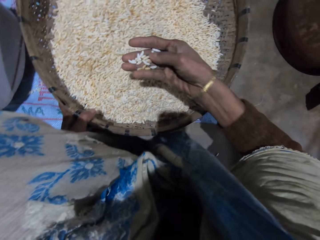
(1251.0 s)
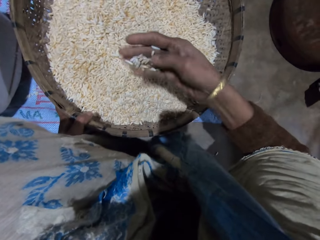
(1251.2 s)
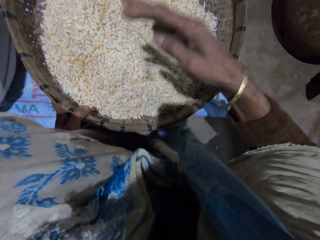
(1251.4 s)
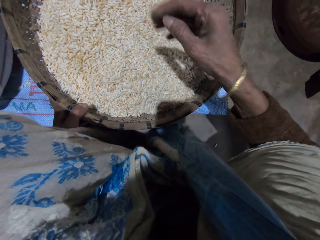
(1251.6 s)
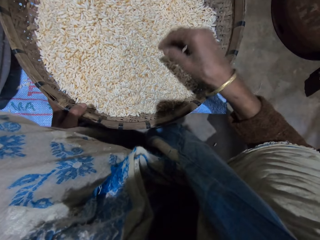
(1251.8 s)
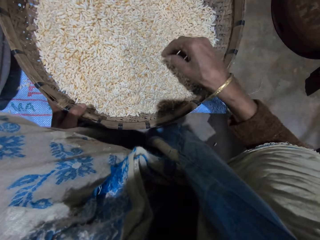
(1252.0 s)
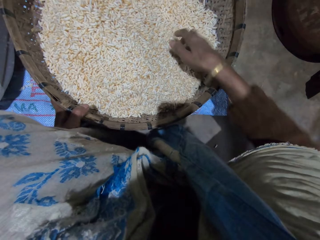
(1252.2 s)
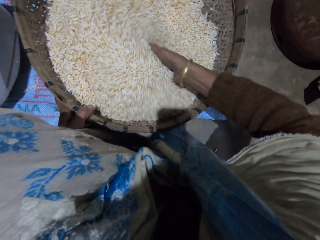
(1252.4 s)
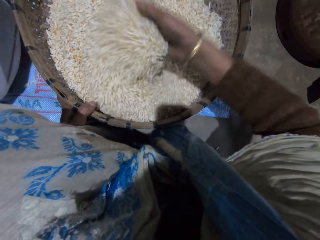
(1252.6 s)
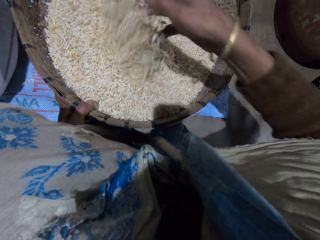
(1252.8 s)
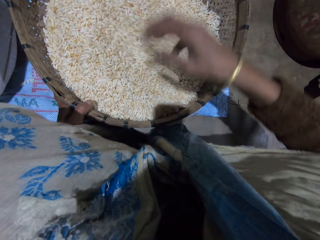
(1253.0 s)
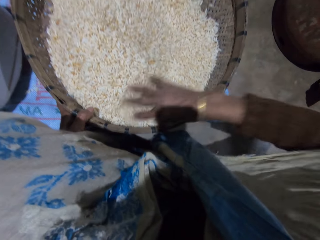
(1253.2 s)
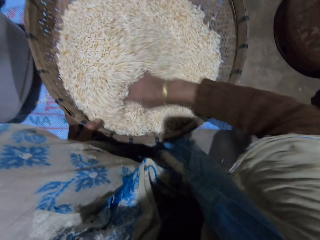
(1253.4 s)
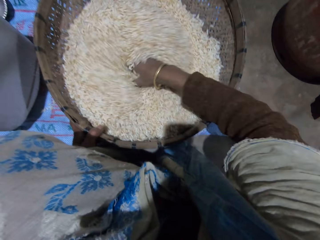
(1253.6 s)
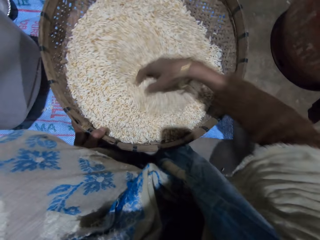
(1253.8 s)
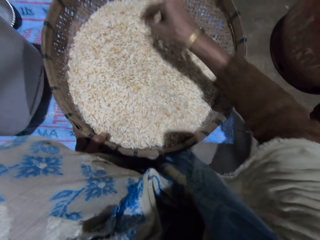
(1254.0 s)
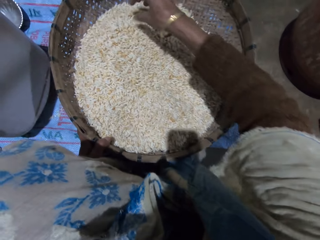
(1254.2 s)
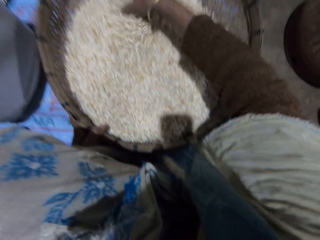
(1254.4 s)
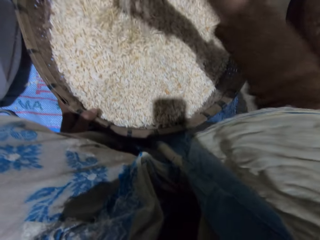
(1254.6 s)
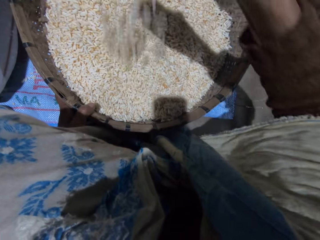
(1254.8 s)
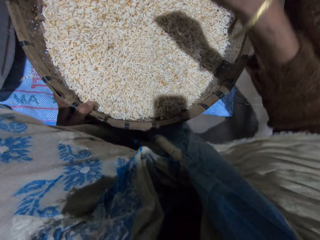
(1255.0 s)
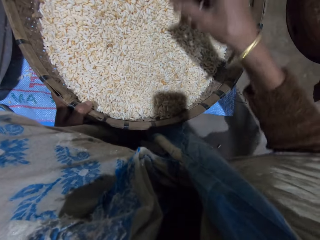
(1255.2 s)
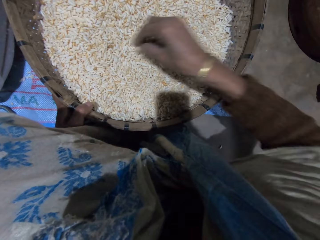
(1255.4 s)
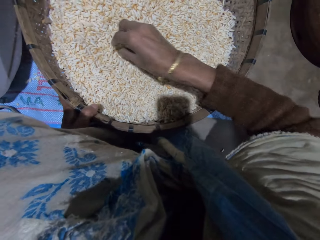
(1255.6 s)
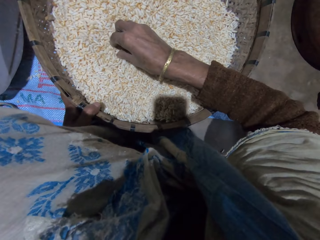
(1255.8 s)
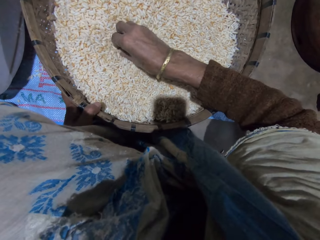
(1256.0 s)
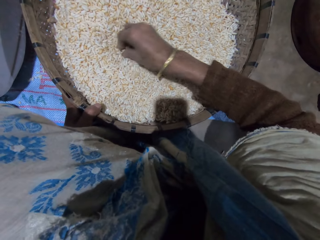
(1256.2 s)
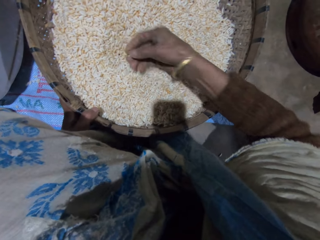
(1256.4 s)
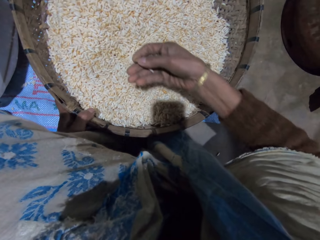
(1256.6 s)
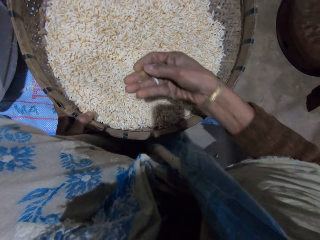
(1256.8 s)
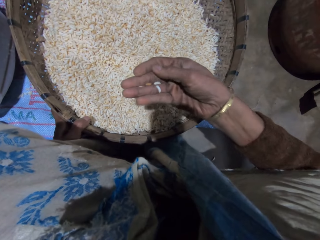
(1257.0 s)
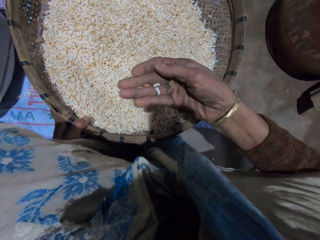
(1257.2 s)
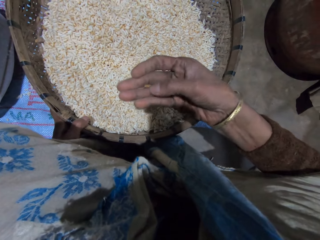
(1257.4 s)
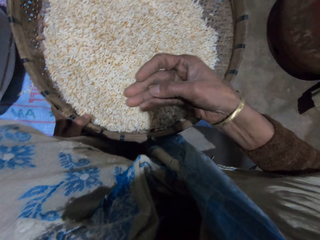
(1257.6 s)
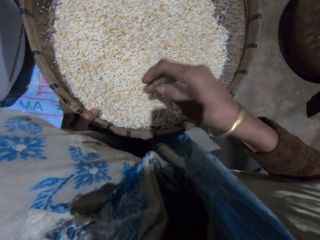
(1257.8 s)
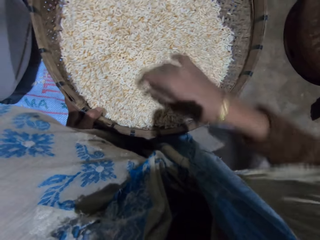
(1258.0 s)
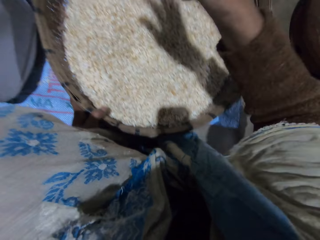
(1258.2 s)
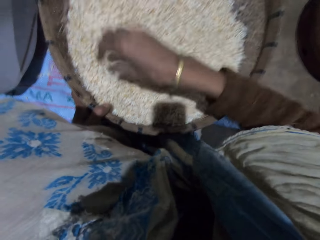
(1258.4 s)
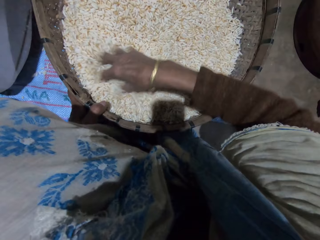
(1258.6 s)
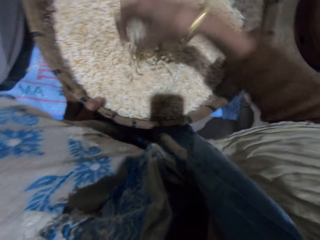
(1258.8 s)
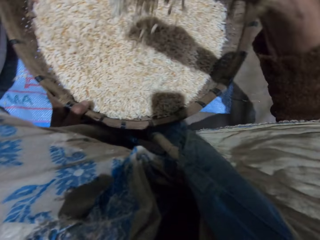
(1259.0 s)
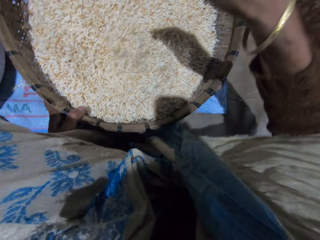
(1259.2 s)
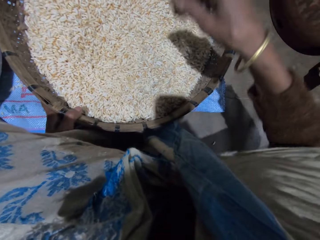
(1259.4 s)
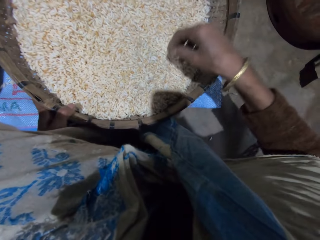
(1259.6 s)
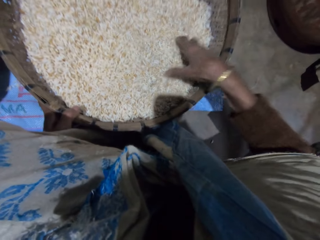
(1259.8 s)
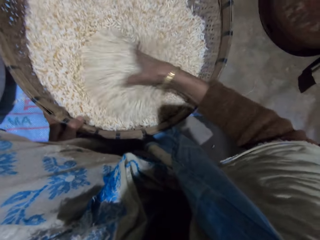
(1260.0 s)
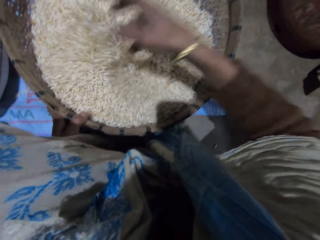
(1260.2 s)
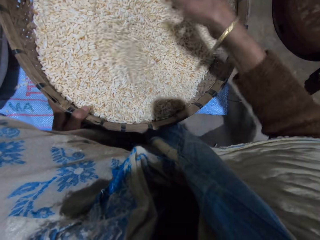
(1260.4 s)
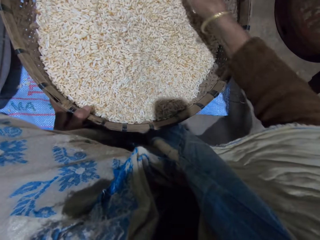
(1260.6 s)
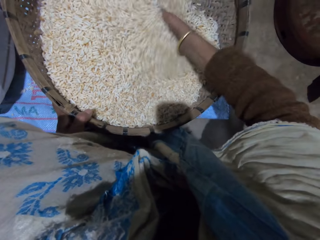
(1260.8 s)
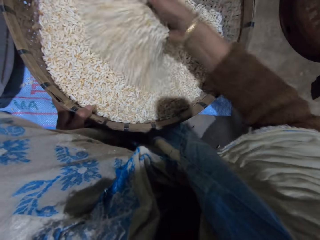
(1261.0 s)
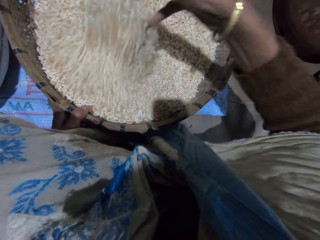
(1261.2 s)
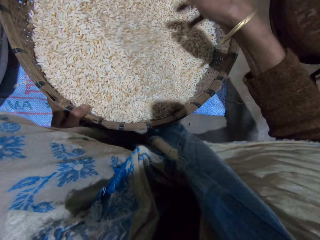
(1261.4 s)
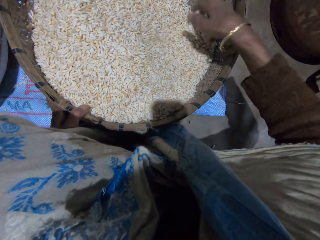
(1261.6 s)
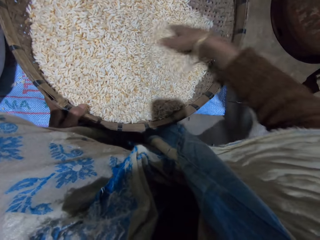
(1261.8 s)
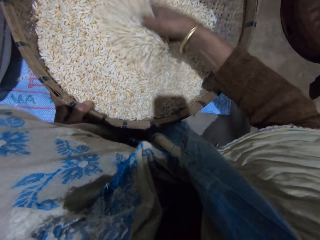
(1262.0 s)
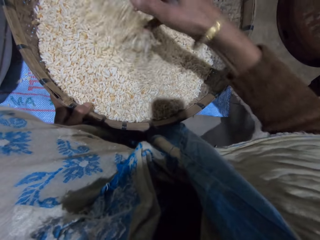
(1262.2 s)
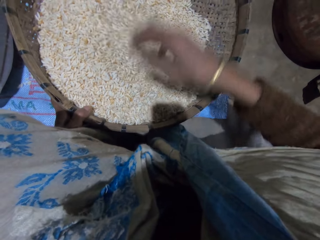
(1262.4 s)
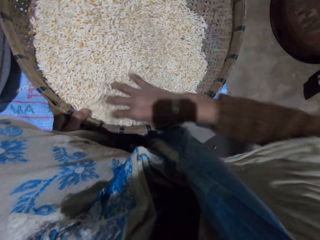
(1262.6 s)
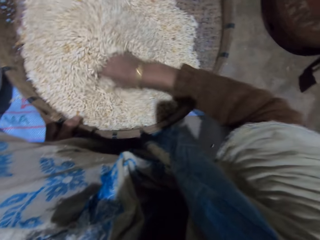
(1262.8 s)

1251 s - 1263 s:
The camera wearer picks grains from the basket with her right hand. She checks the grains. She pours the grains in the basket. She mixes grains in the basket with her right hand. She picks grains from the basket with her right hand. She checks the grains. She throws grain or chaff on the floor. She mixes grains in the basket with her right hand.

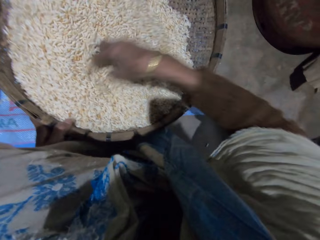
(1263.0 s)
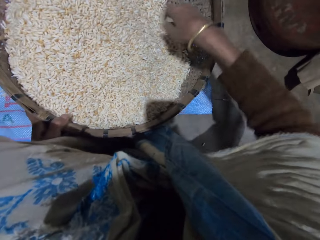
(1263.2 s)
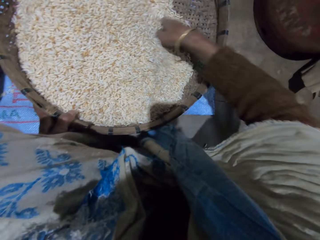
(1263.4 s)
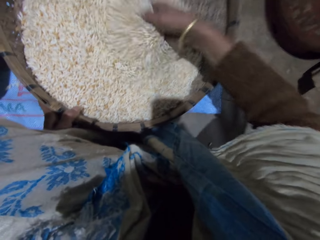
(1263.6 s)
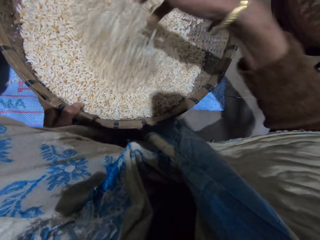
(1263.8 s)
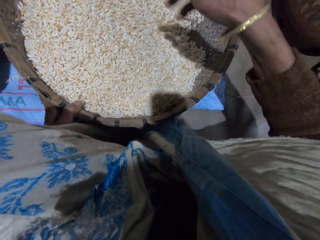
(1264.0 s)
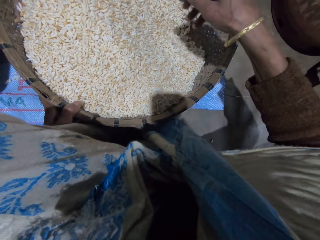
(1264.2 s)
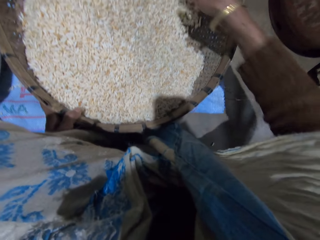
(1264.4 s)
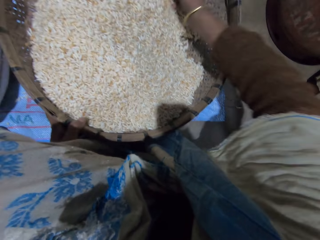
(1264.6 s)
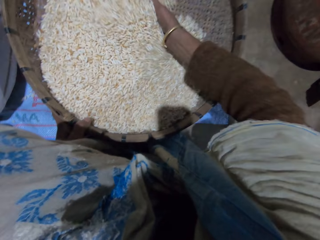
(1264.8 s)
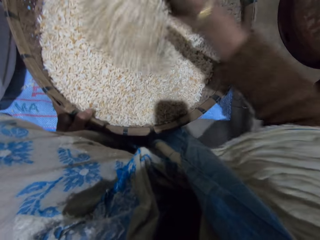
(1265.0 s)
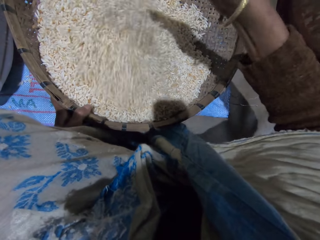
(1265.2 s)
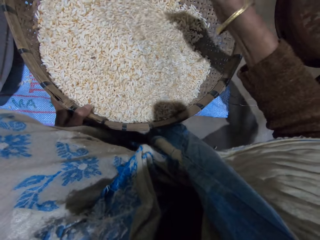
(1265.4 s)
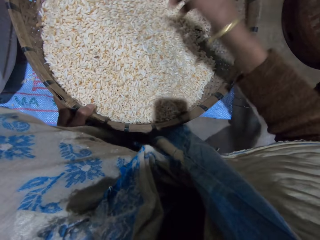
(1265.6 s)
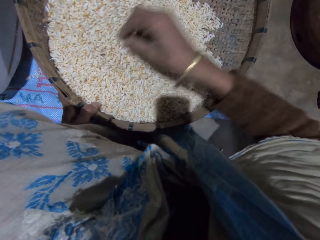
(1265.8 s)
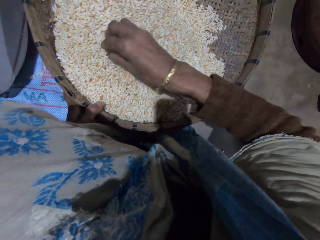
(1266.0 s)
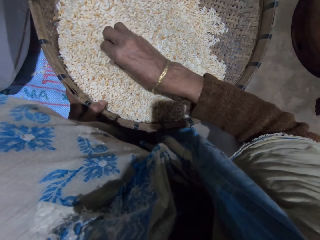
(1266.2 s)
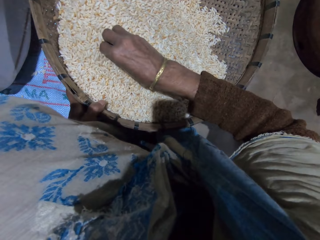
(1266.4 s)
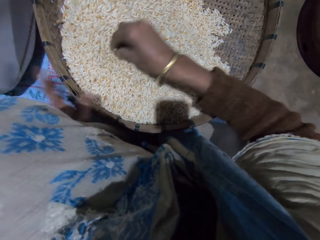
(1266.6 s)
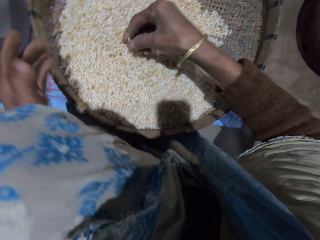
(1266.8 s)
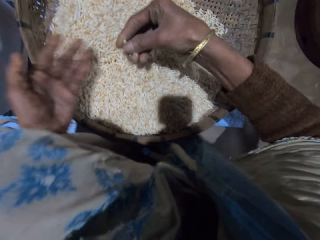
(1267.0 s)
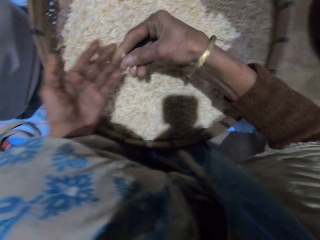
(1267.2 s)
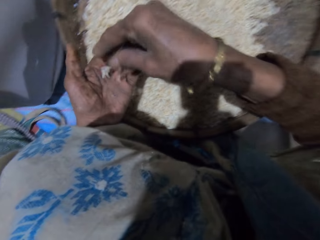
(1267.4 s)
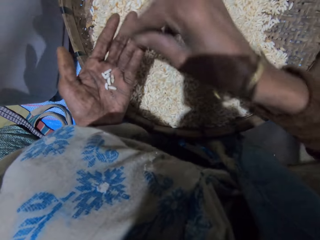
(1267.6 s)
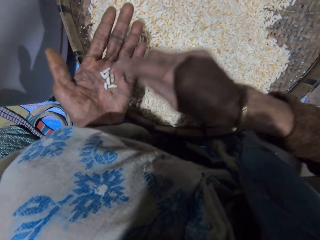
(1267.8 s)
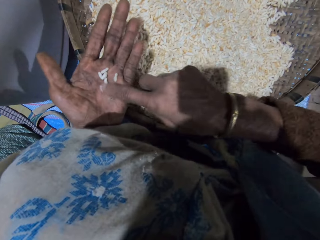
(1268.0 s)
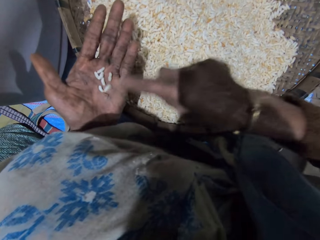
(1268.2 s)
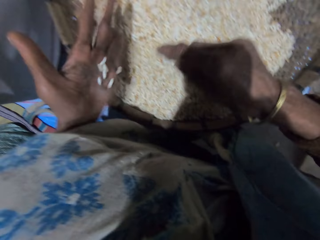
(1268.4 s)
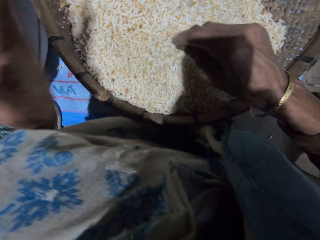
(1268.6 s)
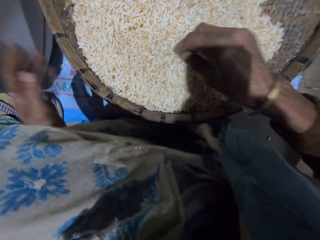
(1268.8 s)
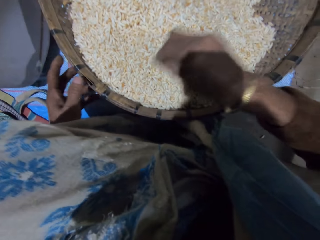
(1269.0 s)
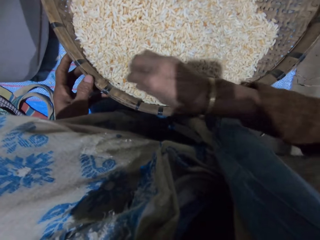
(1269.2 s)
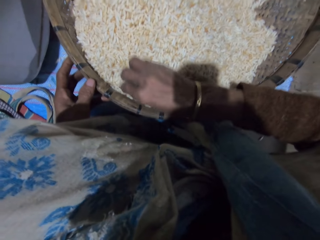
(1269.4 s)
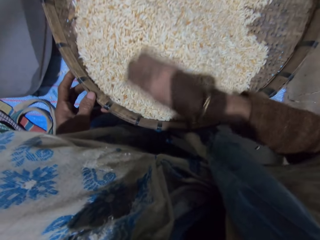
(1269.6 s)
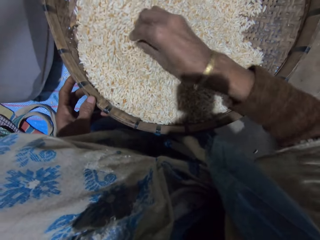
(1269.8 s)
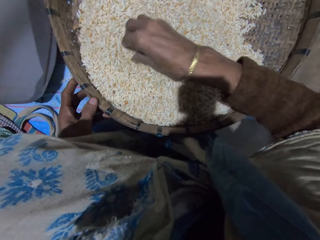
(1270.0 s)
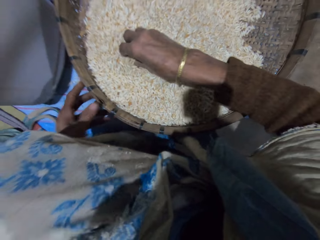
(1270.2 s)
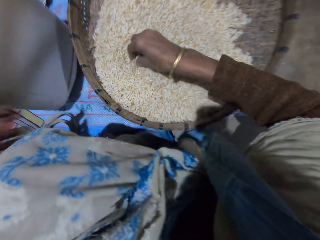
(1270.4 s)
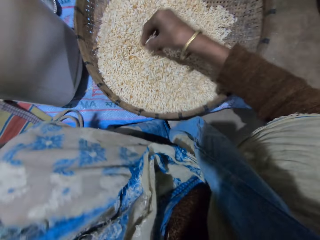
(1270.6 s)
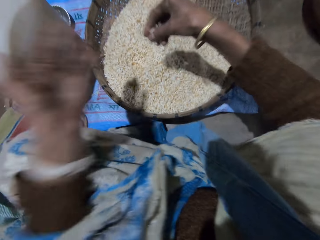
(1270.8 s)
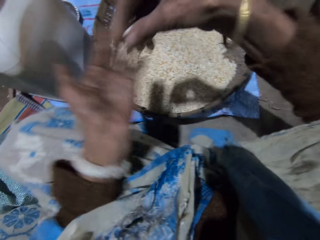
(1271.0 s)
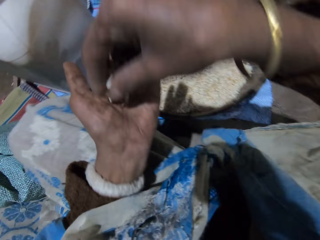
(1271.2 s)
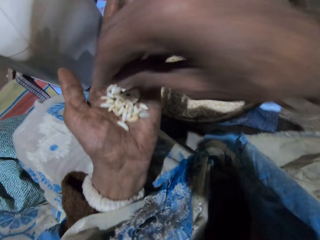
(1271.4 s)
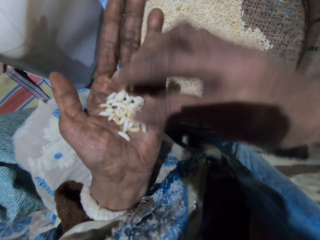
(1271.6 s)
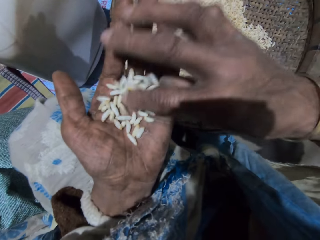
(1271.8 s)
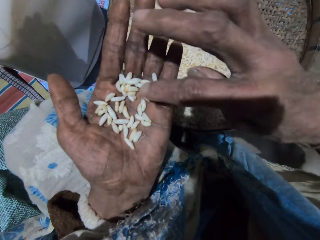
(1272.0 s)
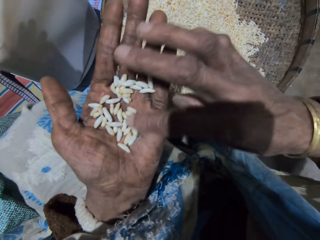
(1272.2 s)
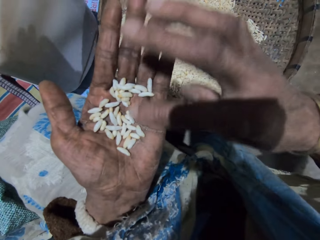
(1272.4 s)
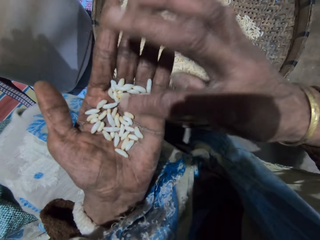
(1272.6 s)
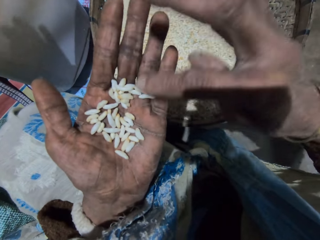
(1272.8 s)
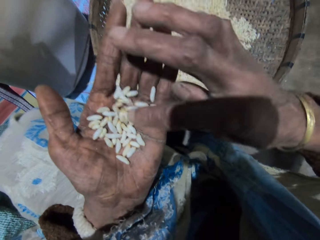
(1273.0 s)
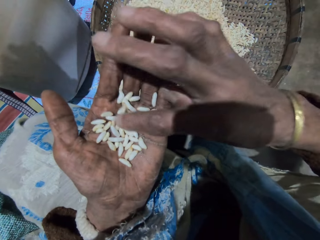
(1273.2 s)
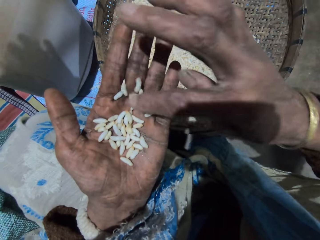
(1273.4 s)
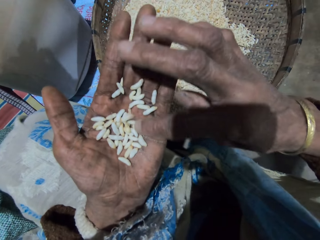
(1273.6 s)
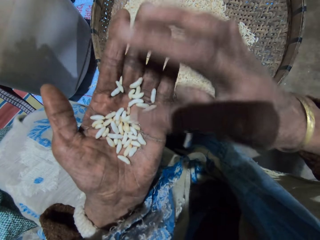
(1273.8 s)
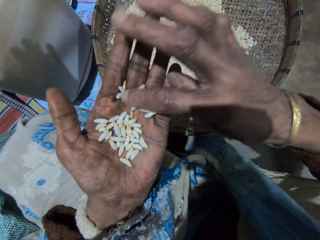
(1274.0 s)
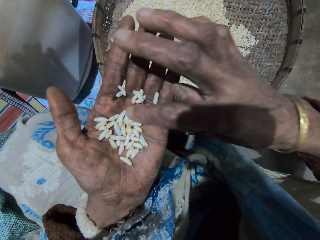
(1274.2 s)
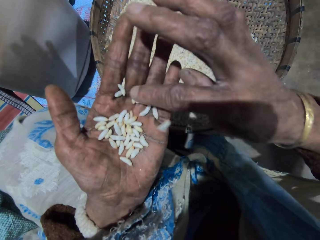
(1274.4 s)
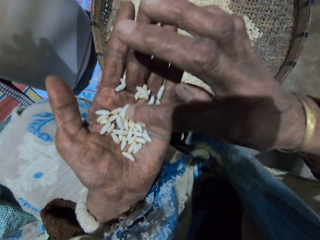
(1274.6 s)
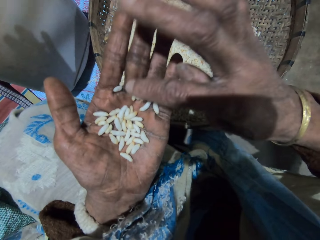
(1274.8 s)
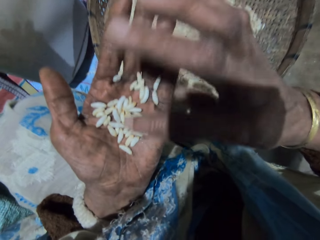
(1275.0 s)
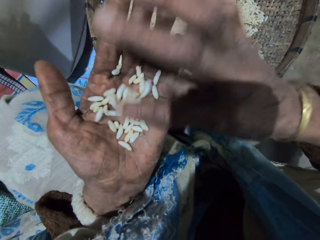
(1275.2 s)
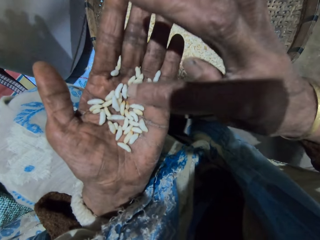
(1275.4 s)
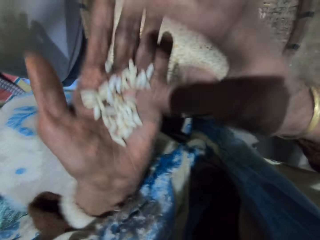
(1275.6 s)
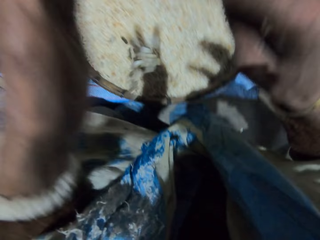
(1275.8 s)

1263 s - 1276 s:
The camera wearer picks grains or rice from the basket with her right hand. She pours the grains on her left palm. She checks the grains. She pours the grains in the basket. She picks grains from the basket with her right hand. She pours the grains on her left palm. She checks the grains. She drops the rice into the basket.
